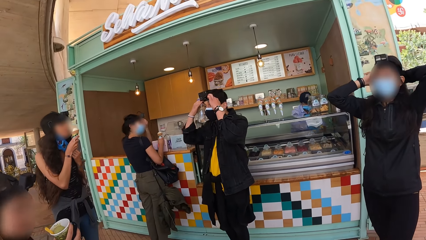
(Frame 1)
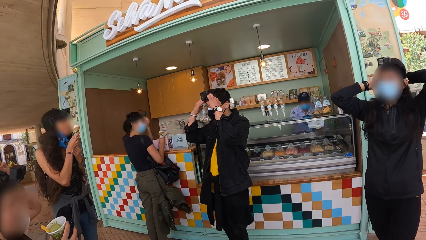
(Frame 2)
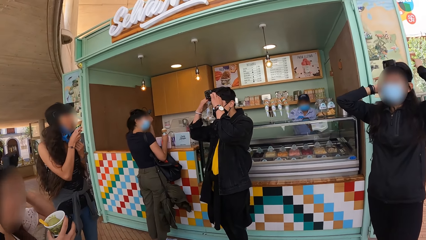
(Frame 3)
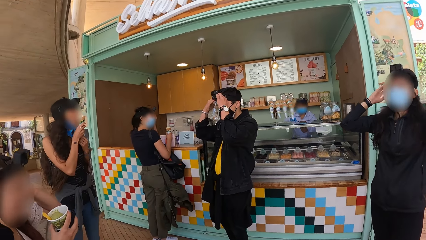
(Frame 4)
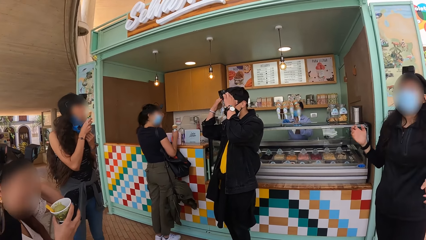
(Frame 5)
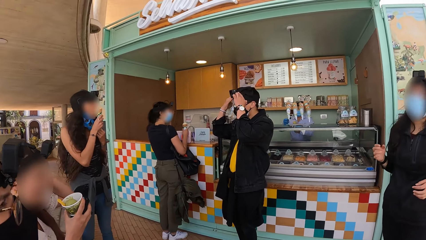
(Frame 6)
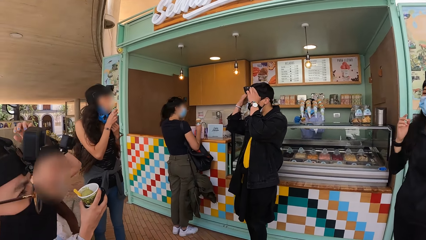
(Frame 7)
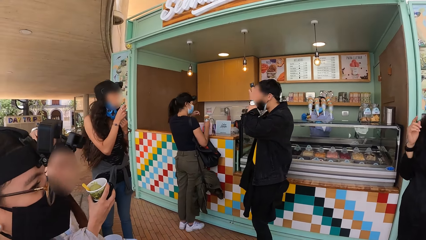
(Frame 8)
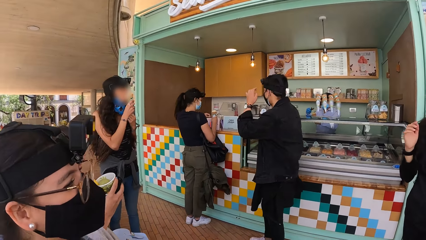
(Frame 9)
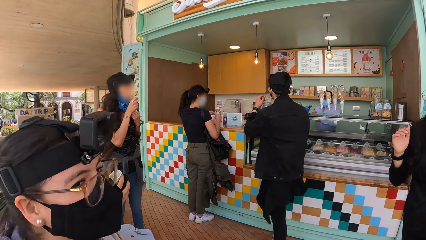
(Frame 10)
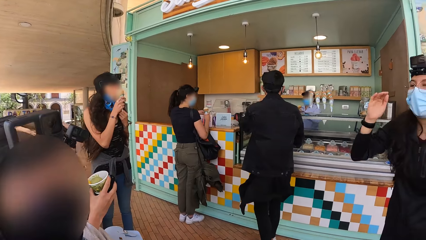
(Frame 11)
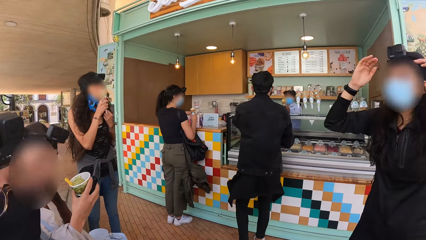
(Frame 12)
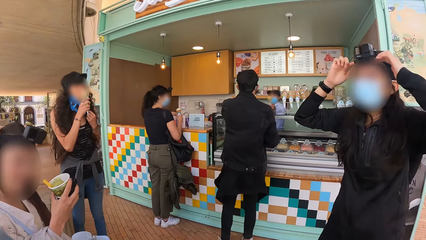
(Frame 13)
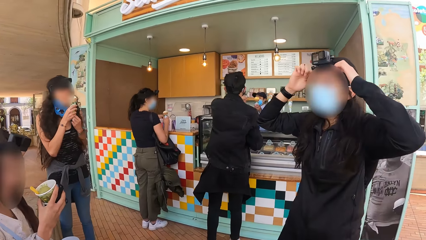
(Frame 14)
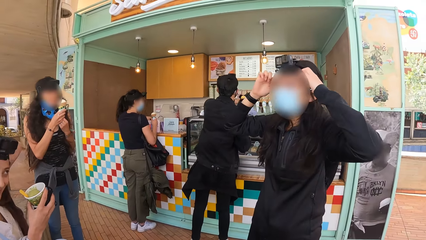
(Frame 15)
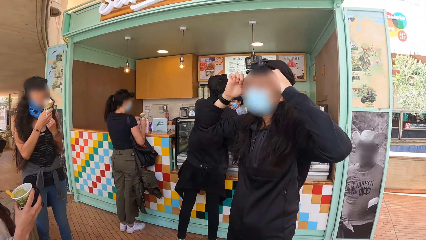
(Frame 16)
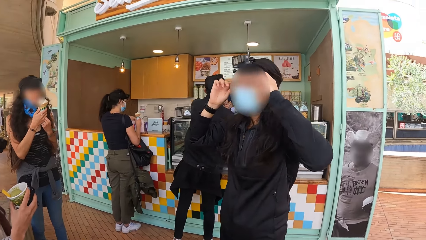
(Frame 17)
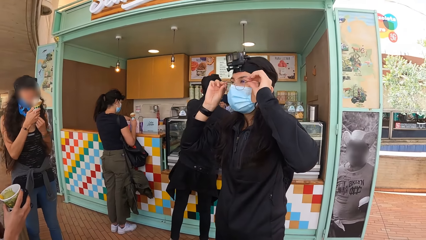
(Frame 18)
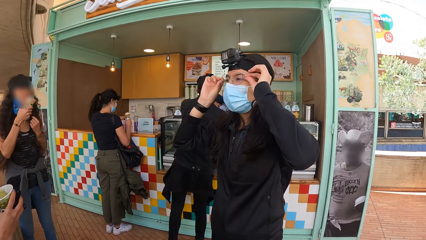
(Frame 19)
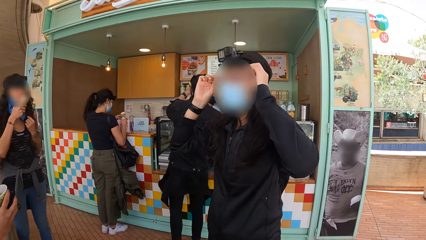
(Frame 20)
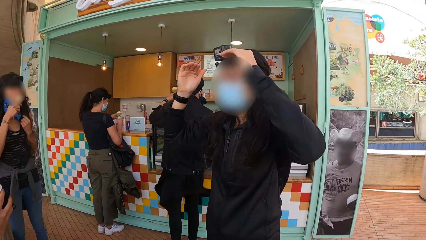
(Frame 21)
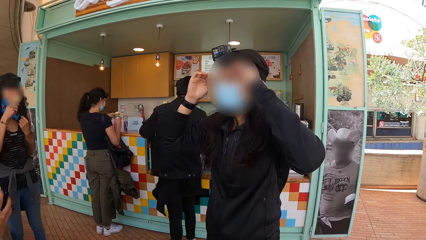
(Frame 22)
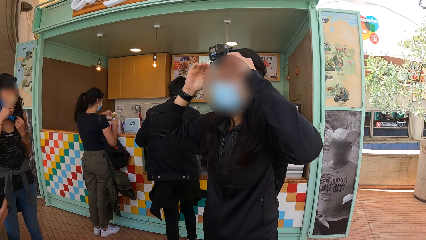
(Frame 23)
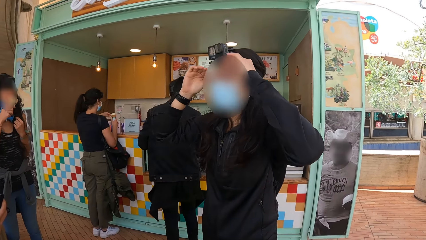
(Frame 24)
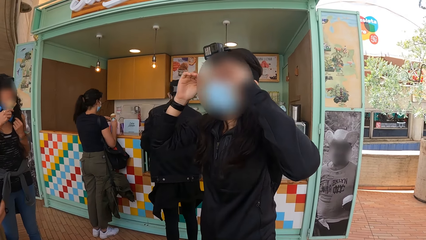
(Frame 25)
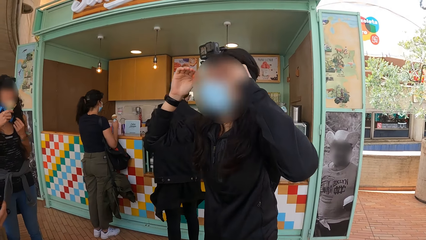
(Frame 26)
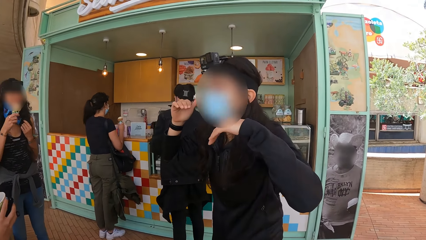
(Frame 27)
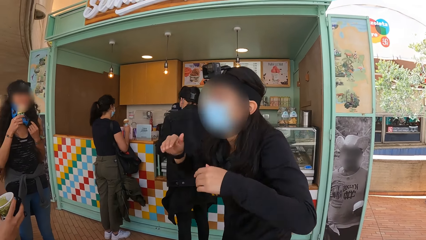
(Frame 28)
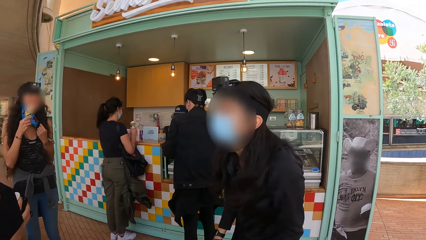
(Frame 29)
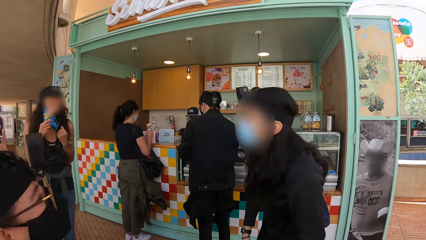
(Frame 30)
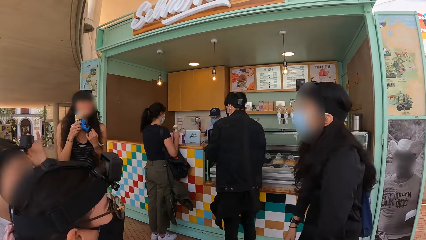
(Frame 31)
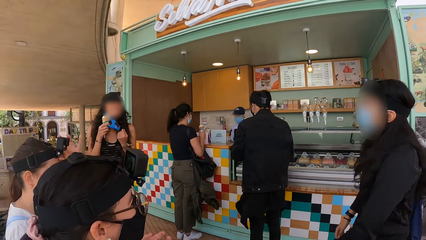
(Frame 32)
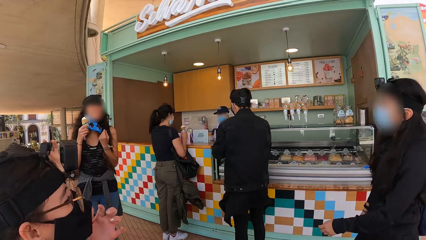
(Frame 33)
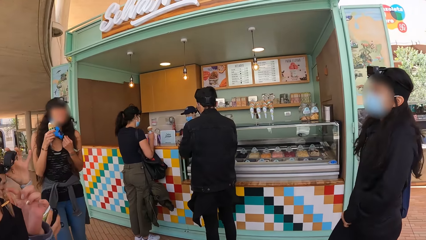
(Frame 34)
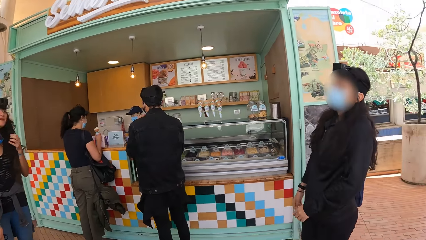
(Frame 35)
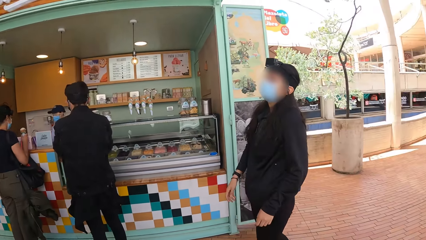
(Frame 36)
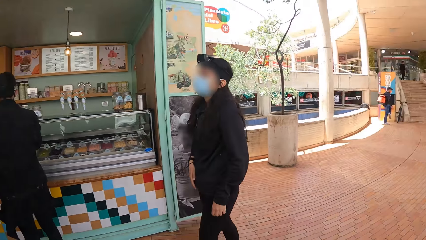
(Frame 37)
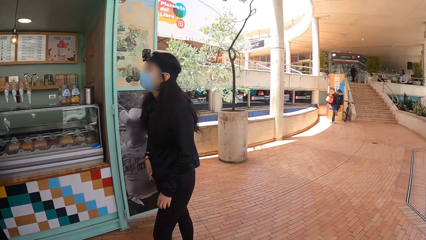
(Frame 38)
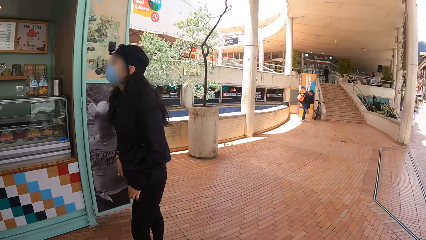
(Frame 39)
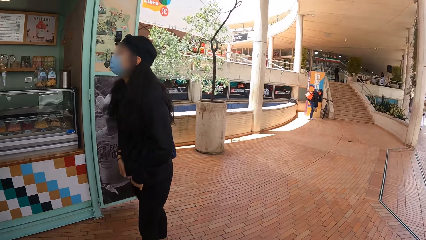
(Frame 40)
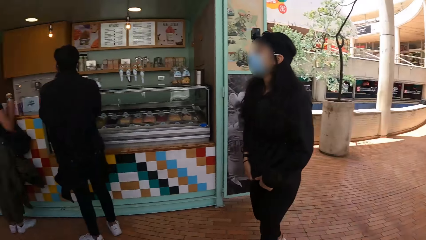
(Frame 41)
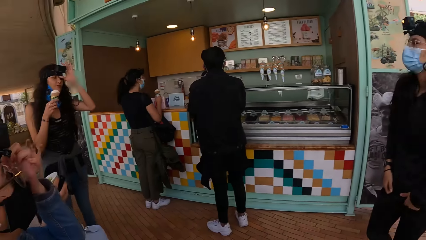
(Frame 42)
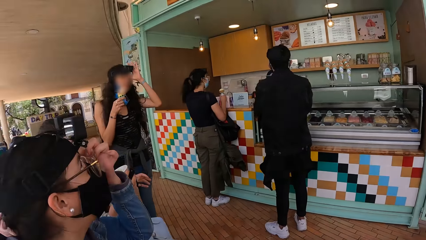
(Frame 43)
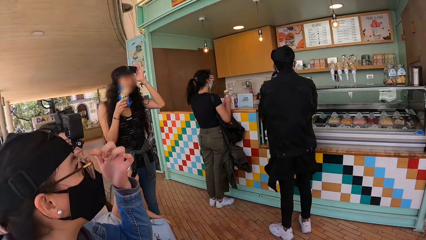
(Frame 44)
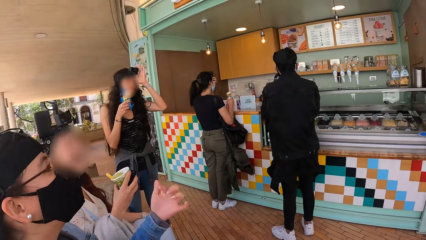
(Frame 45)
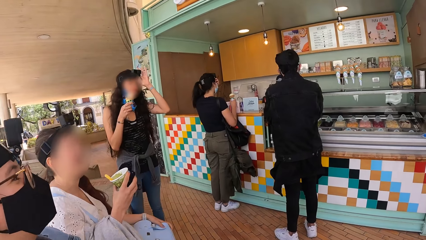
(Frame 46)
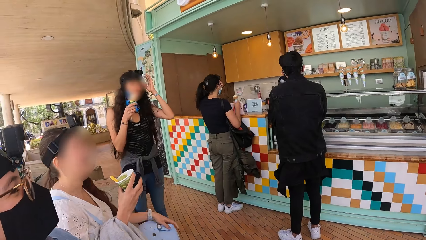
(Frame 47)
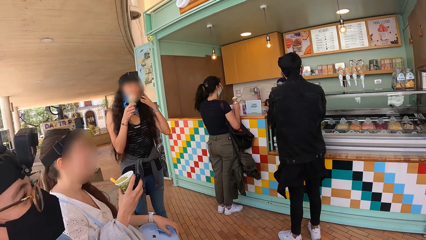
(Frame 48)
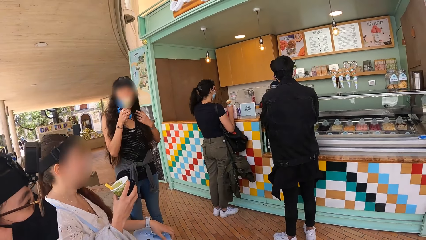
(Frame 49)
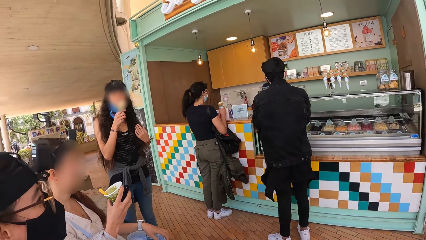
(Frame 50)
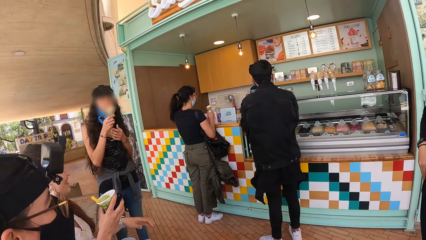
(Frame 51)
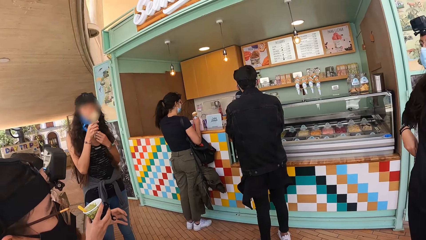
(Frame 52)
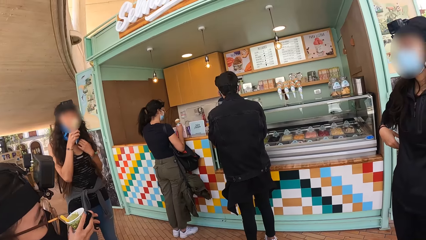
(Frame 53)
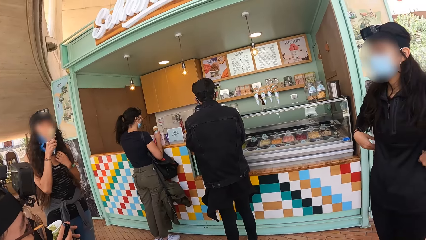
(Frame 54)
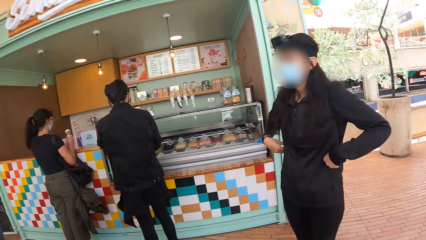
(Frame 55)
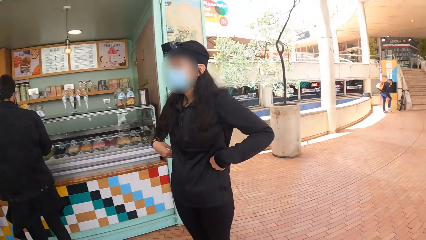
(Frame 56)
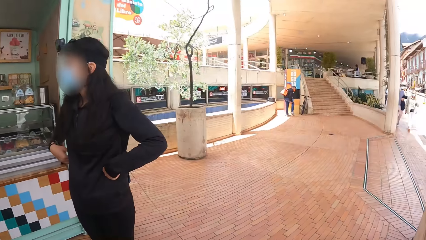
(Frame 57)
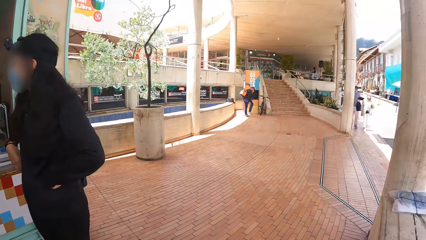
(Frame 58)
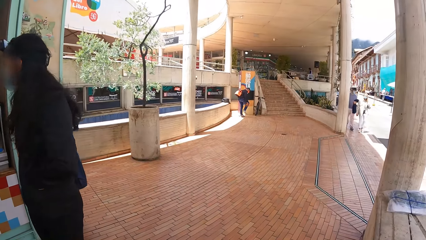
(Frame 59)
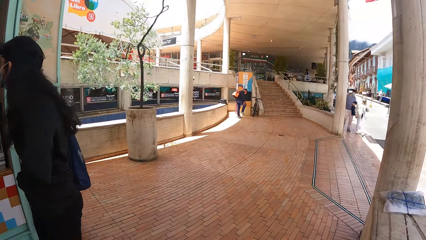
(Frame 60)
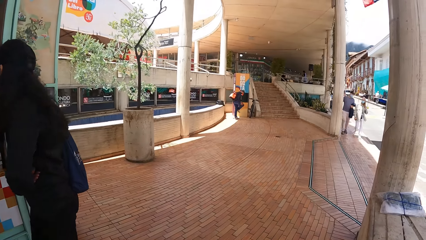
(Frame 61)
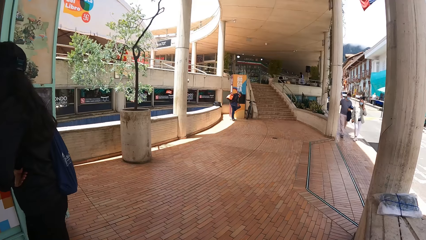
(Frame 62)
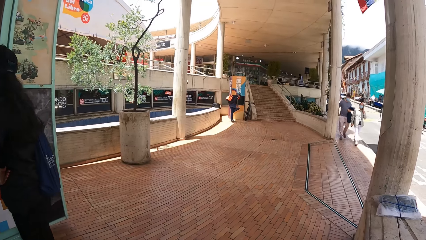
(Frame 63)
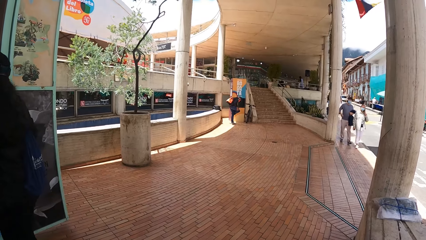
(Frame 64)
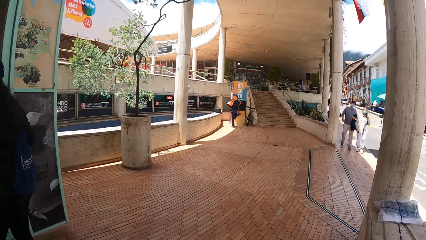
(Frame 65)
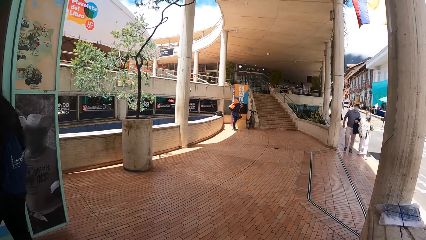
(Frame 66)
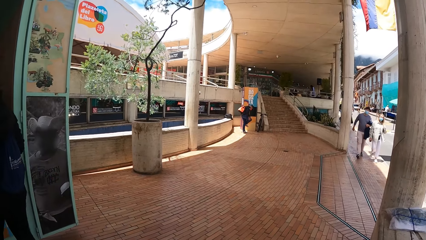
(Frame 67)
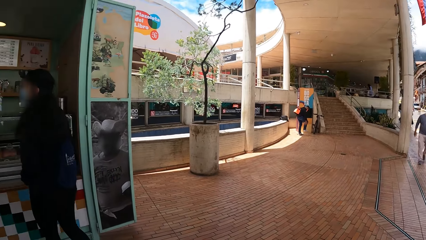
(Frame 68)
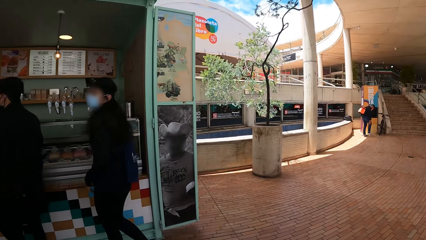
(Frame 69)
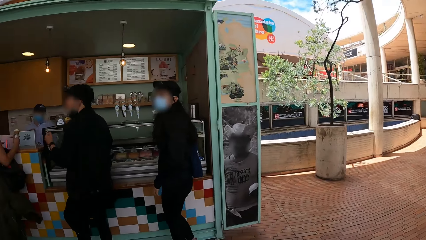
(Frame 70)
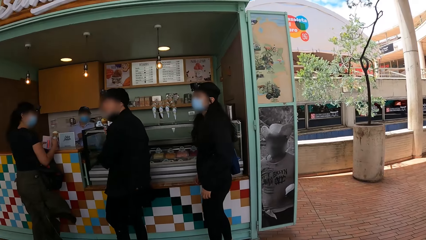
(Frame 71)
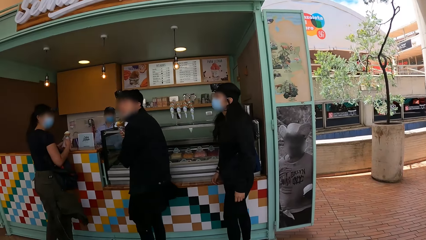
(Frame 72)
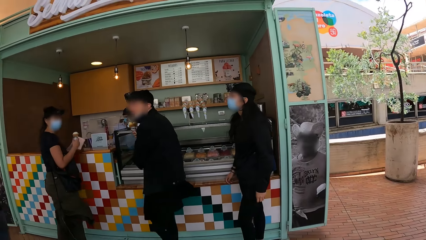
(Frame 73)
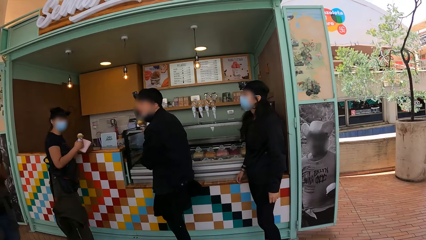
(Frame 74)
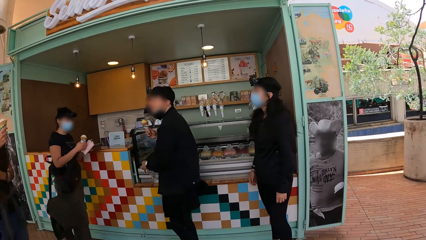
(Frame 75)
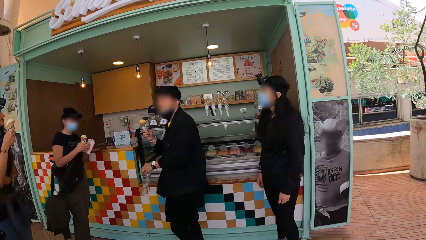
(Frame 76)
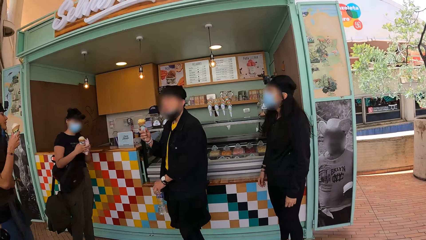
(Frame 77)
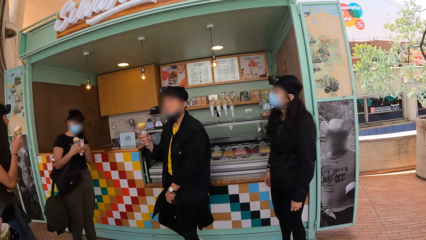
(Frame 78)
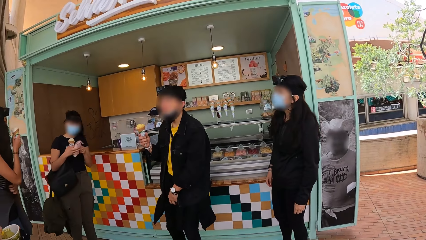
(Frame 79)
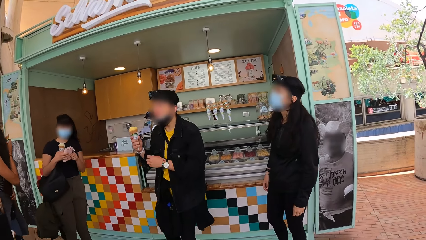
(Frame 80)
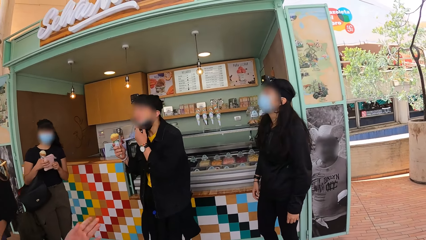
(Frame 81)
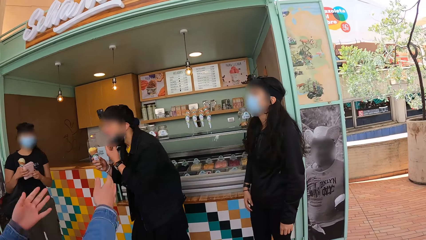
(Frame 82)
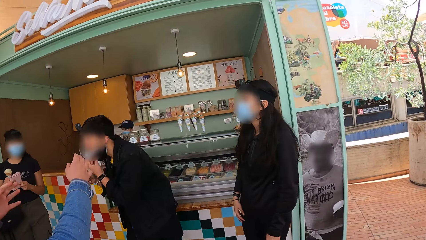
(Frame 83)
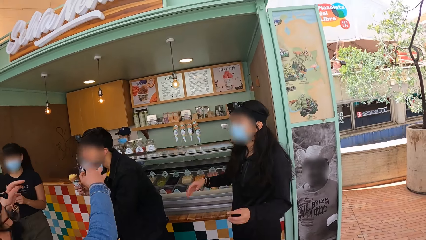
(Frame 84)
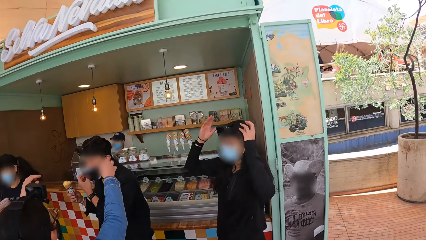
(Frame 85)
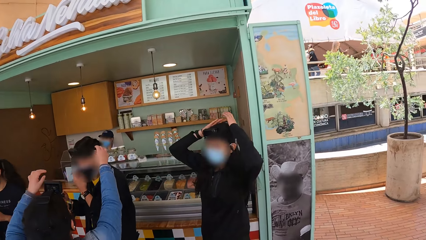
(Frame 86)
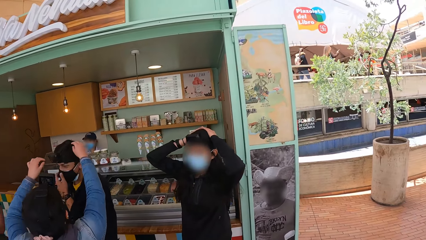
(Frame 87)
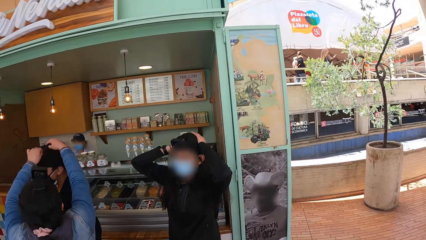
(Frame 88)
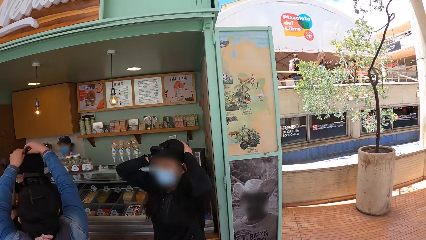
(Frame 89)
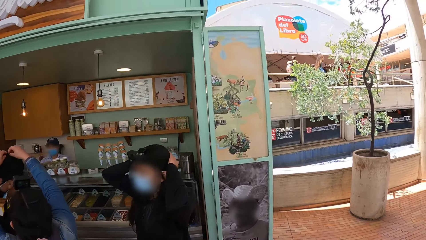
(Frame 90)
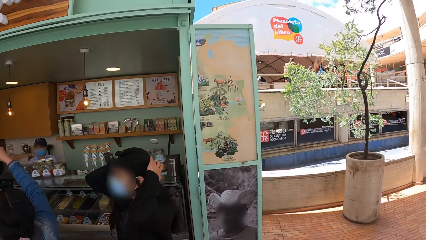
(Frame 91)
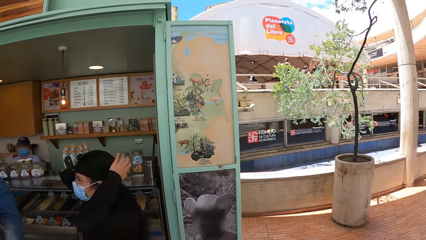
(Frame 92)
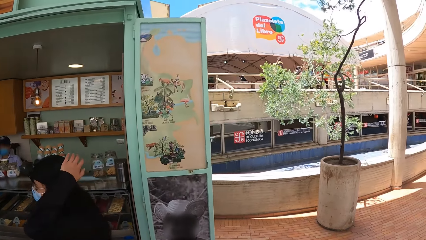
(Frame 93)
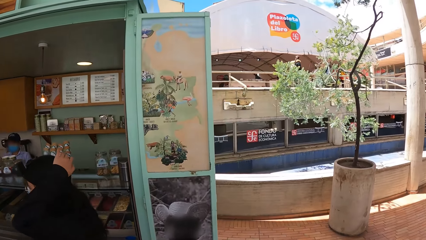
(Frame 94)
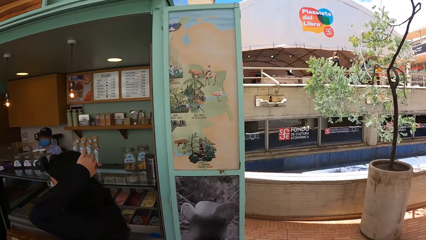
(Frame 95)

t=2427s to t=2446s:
The camera wearer looks at a woman. They look around. The woman converses with another woman. The camera wearer looks around. A man holds an ice cream. The man converses with a third woman. The third woman adjusts a camera on the man's head.
